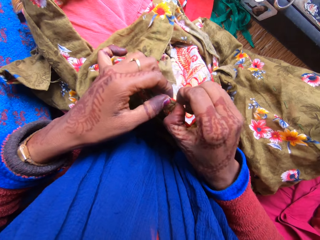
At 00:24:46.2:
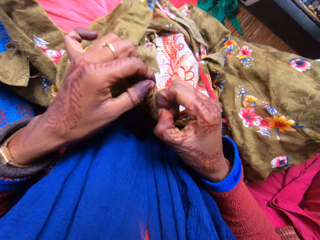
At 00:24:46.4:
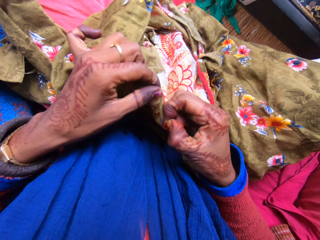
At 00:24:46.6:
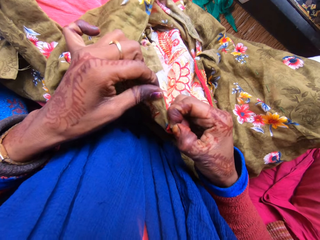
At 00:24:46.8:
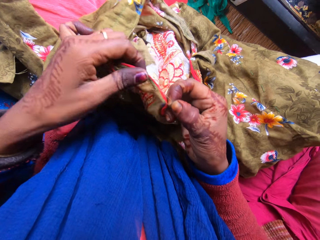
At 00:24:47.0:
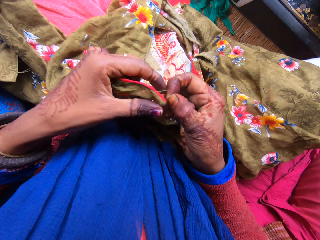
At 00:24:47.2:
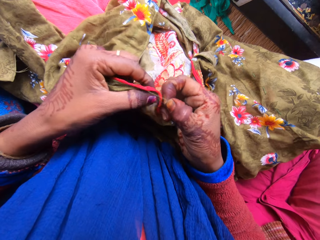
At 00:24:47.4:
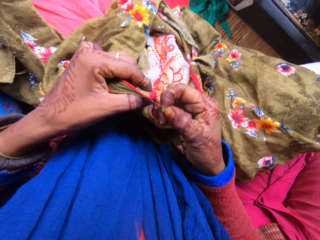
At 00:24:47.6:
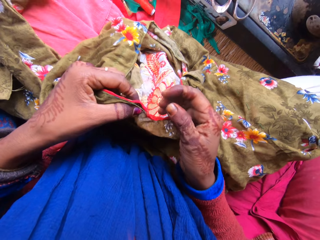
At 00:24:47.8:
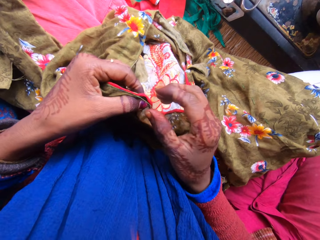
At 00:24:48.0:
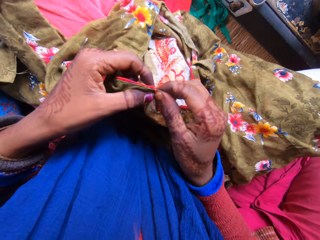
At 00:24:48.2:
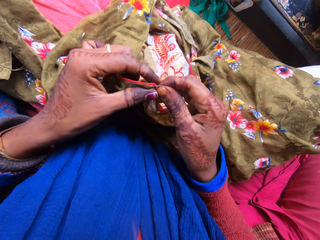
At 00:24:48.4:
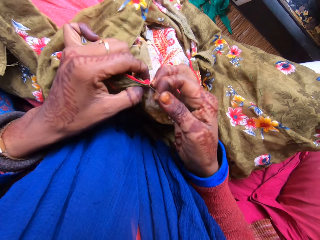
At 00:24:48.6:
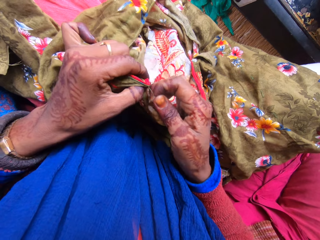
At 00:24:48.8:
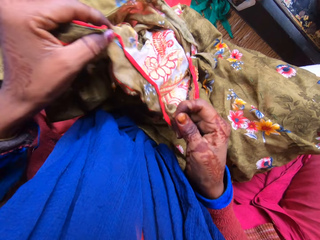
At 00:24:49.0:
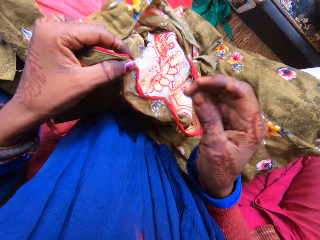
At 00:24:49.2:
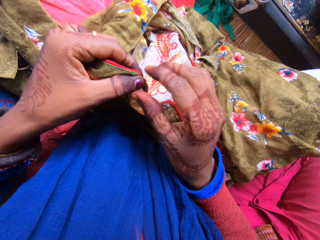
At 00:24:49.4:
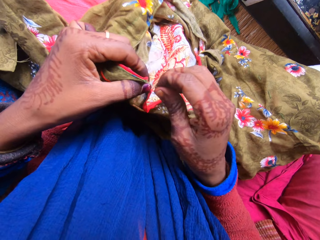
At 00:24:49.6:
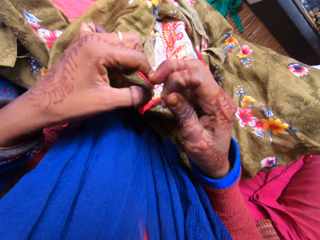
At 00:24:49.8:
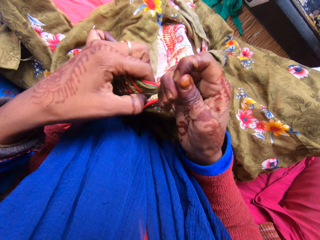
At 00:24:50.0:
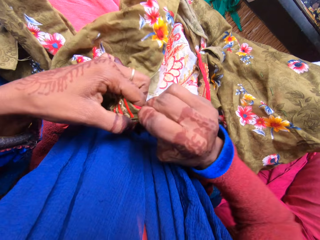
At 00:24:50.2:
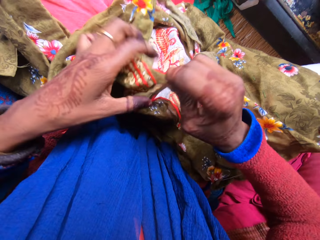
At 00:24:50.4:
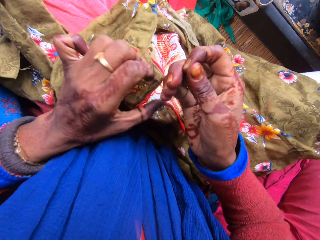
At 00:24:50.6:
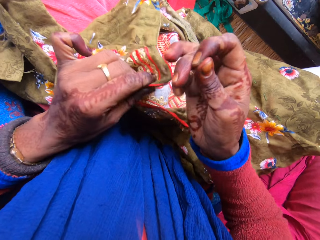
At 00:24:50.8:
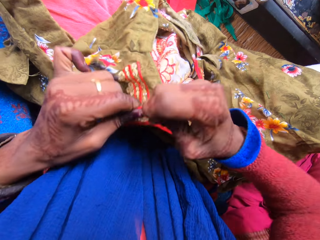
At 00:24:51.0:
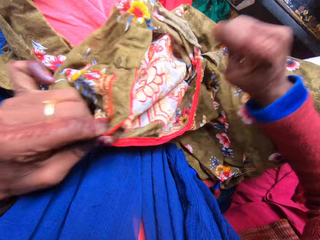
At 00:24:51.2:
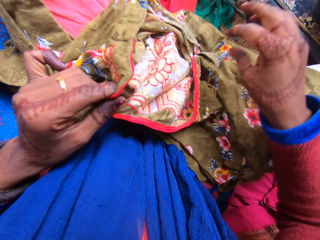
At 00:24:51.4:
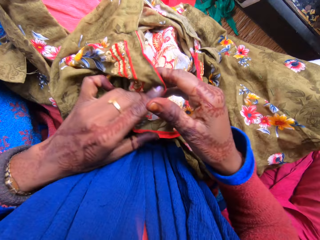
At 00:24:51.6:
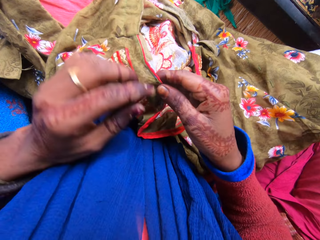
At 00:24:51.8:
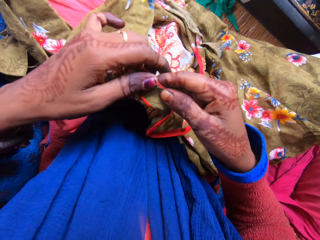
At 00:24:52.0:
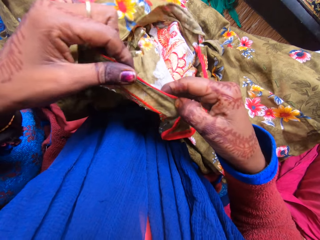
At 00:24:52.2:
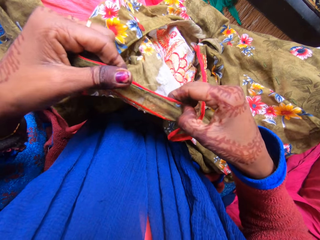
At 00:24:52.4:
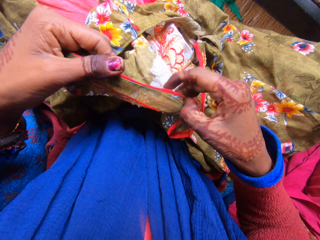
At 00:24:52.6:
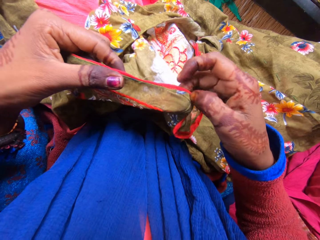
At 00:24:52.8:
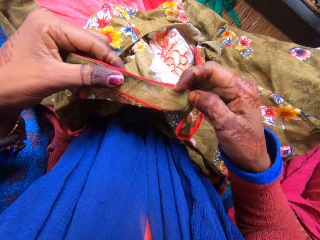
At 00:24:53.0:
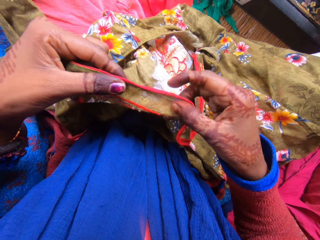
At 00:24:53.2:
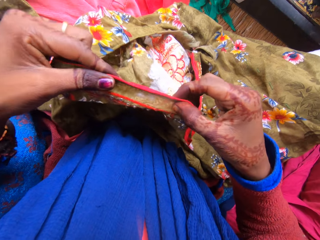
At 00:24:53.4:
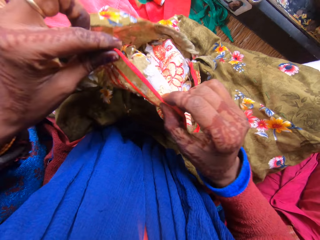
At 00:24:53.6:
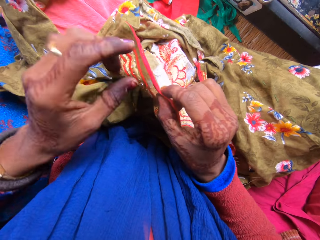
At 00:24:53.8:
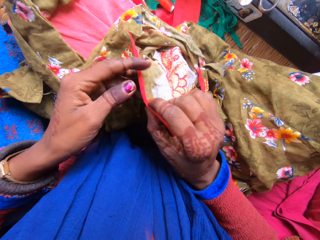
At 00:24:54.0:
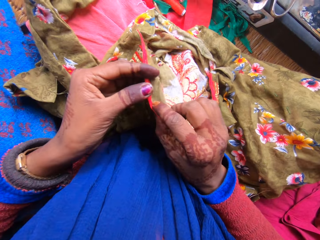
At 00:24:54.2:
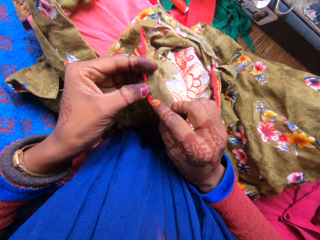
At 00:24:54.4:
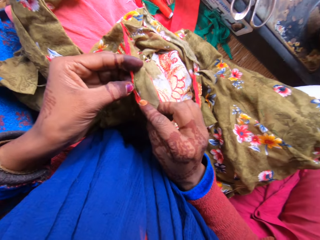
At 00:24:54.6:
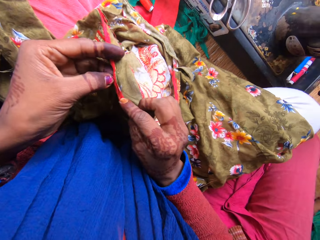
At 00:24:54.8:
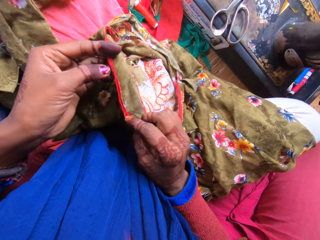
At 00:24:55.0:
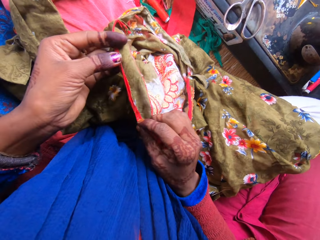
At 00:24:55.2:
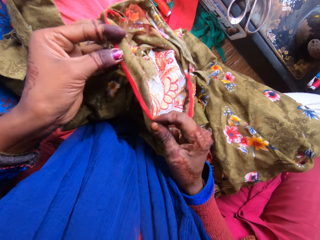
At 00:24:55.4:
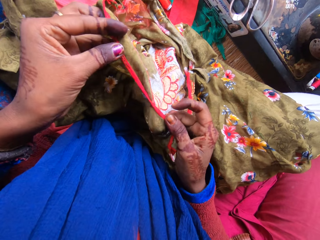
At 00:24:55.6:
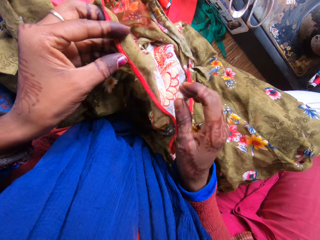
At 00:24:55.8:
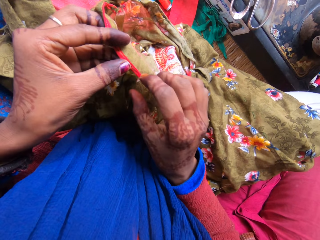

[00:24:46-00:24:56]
A woman talks to the camera wearer.

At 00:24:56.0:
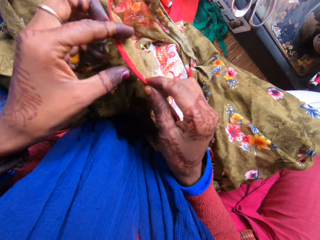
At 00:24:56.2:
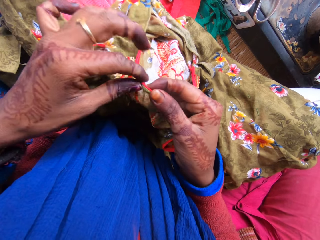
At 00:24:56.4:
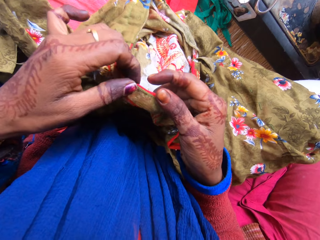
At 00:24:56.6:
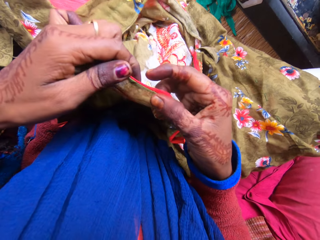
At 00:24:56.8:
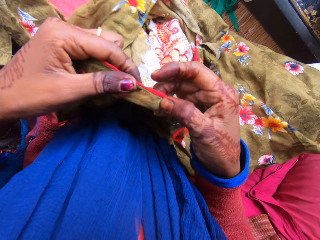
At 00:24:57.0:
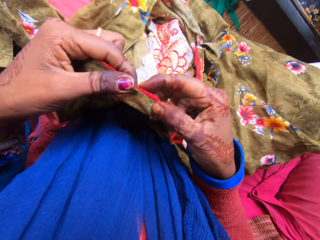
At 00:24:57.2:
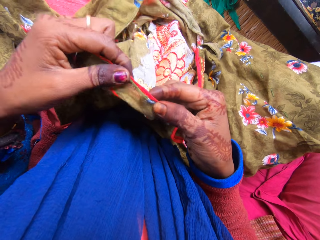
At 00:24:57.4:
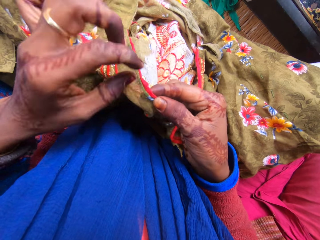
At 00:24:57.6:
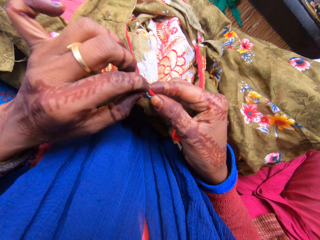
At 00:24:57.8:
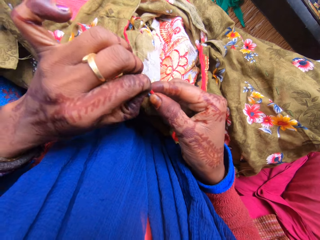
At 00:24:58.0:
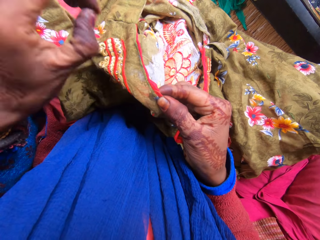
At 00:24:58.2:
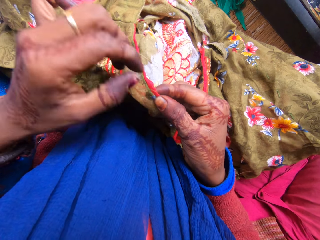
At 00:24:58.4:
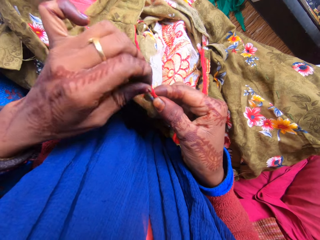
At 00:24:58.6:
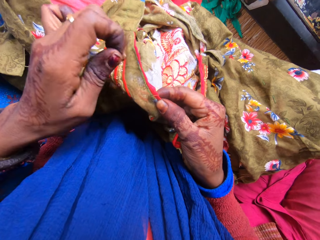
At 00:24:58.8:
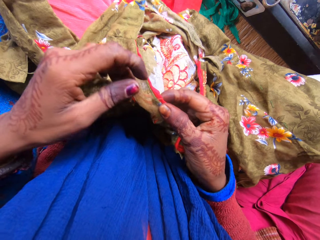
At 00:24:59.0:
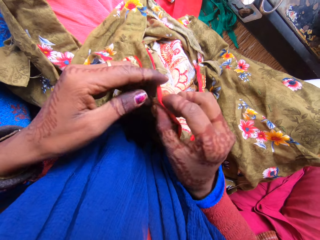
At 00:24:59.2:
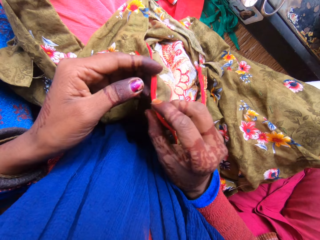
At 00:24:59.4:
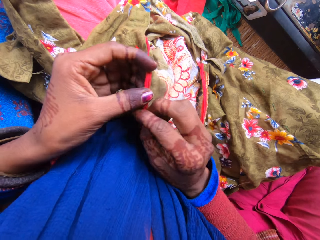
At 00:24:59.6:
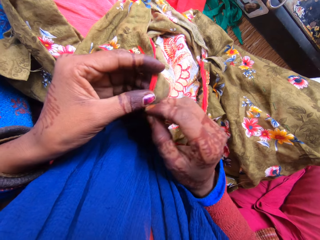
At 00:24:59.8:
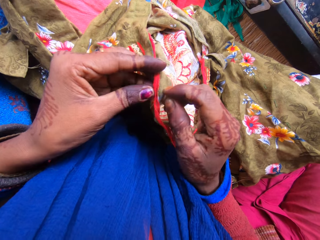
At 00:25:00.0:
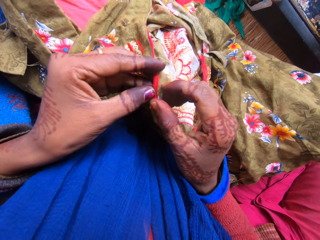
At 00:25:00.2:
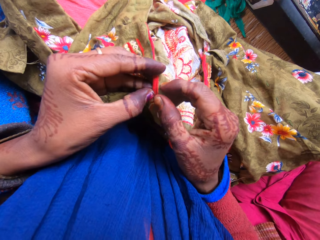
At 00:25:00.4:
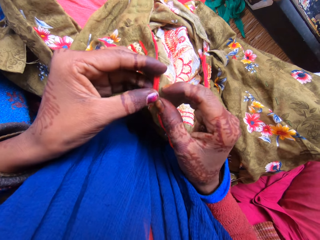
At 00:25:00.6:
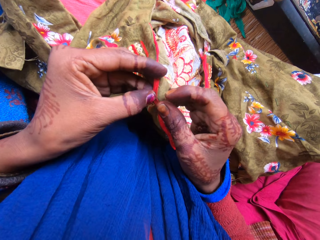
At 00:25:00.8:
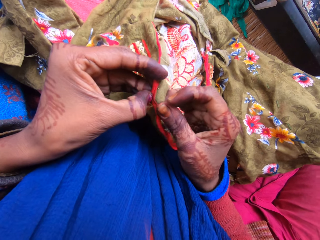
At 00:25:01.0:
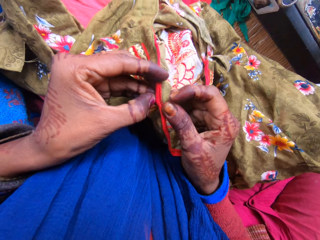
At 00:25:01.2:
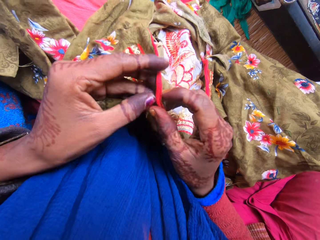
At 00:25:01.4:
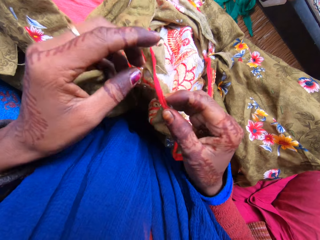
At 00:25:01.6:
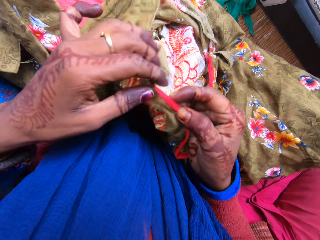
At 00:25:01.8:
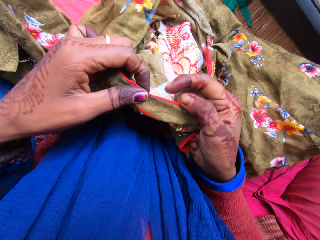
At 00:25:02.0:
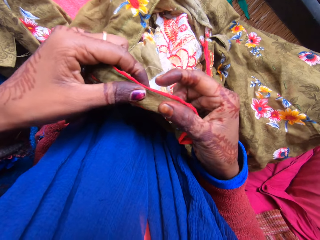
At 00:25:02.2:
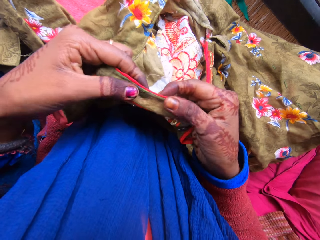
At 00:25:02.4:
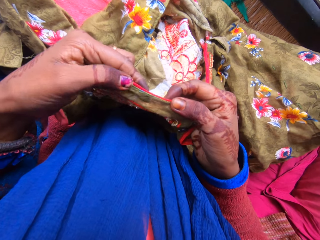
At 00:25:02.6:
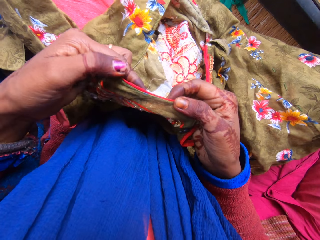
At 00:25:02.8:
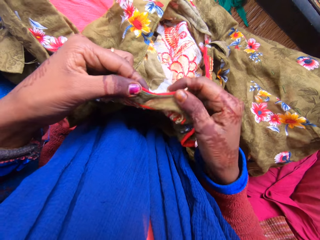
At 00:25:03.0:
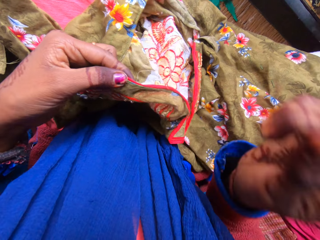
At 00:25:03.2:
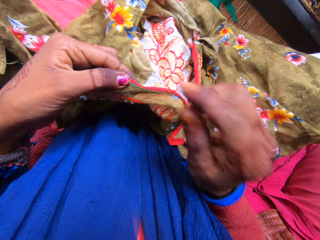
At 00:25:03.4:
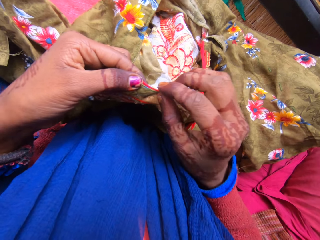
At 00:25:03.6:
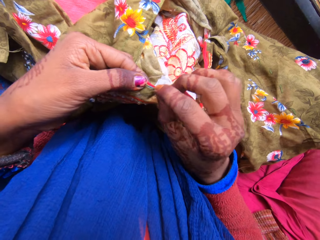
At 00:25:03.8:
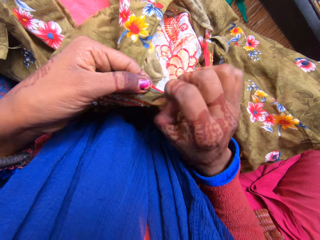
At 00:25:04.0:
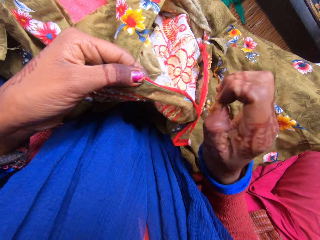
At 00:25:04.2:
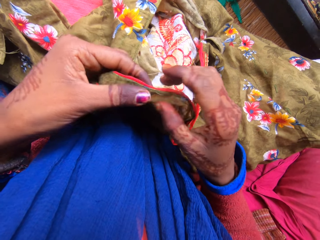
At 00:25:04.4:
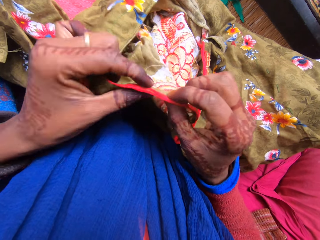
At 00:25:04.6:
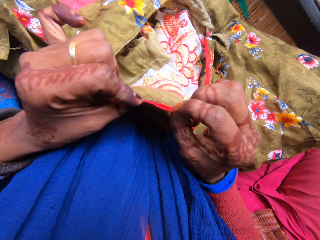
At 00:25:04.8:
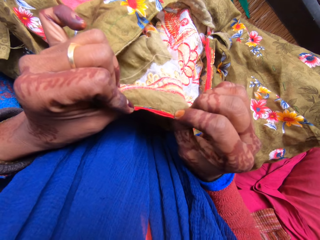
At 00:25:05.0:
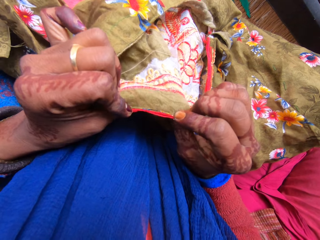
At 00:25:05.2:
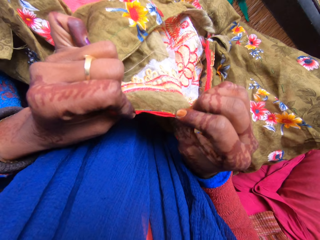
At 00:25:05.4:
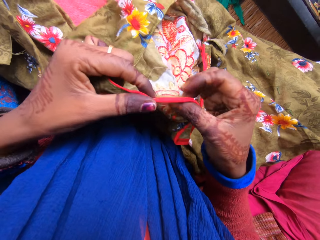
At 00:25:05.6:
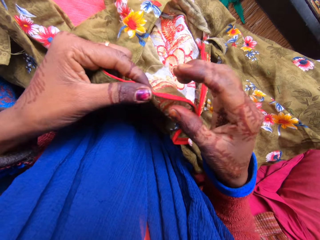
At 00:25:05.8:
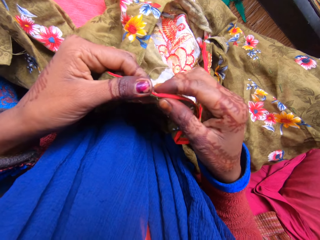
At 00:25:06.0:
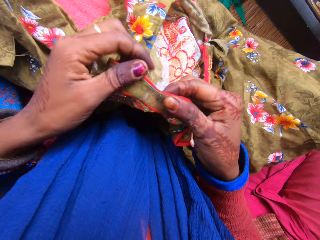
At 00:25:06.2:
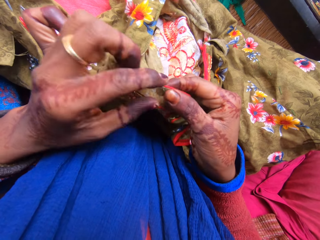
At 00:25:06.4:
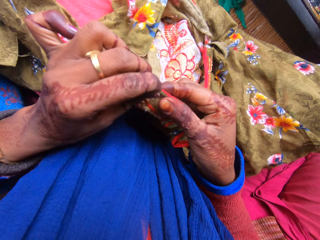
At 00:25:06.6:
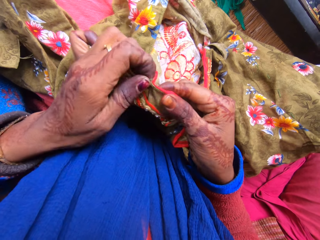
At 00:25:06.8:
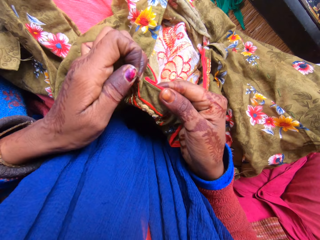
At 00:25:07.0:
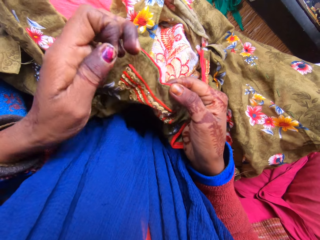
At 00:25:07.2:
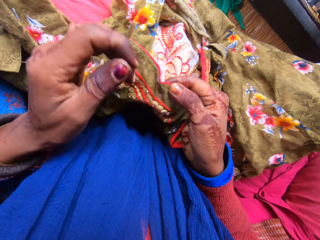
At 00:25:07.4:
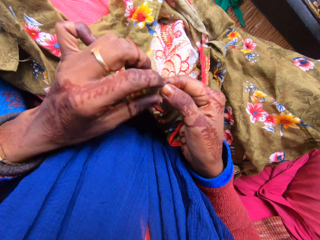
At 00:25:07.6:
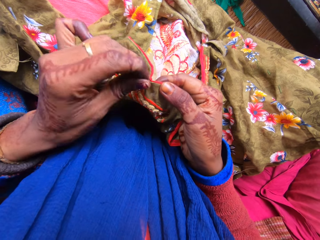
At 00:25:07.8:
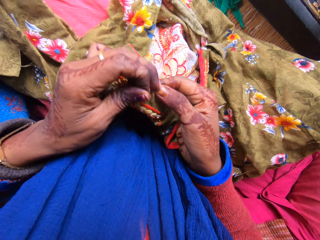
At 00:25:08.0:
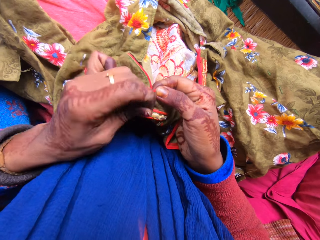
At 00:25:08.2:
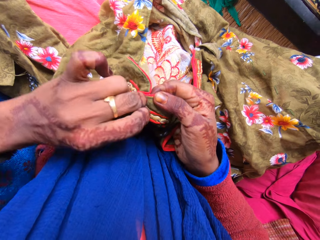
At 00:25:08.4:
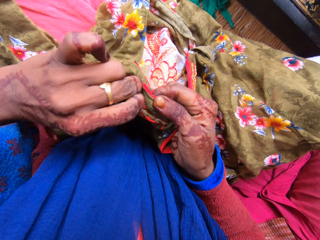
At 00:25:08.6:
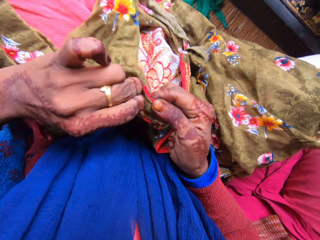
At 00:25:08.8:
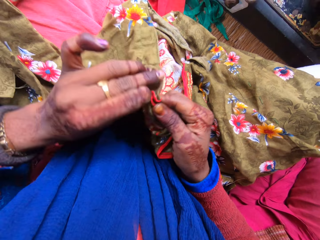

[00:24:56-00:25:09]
The camera wearer pulls on the thread with her hand. She talks to a woman. She pulls on the thread with her hand. She talks to the woman. She pulls on the thread with her hand.
